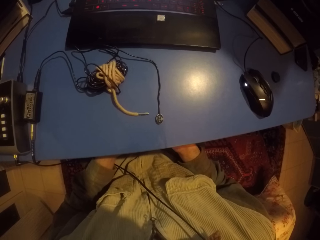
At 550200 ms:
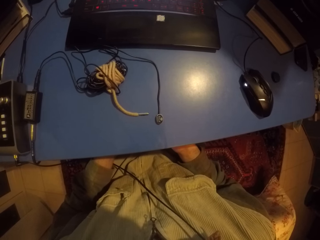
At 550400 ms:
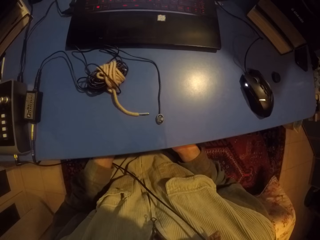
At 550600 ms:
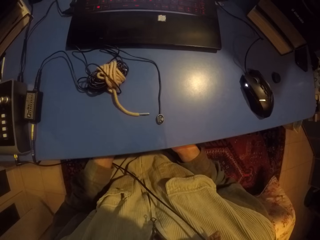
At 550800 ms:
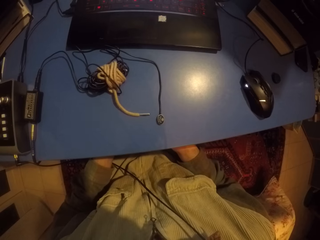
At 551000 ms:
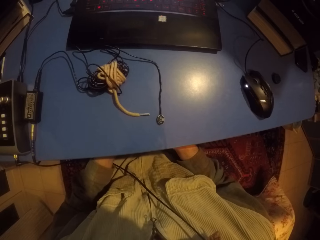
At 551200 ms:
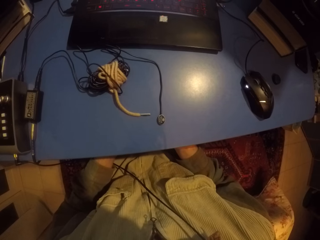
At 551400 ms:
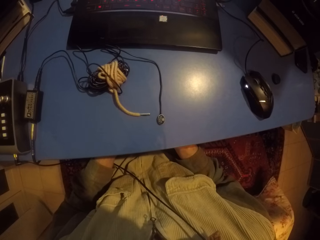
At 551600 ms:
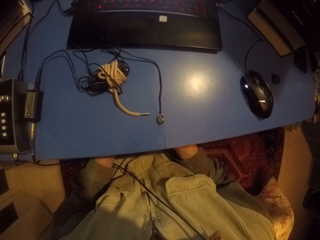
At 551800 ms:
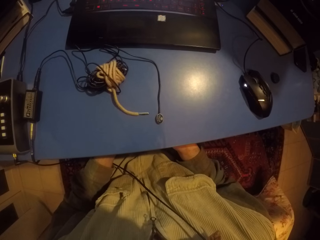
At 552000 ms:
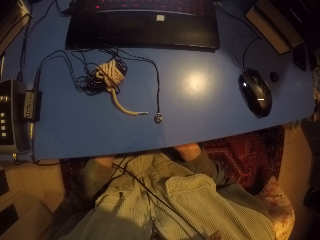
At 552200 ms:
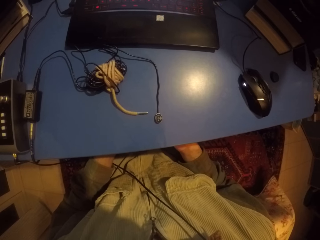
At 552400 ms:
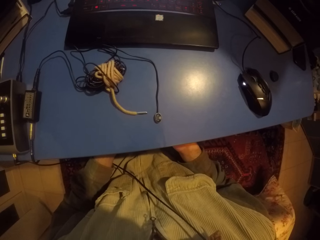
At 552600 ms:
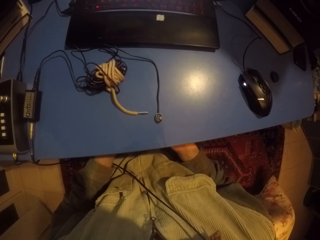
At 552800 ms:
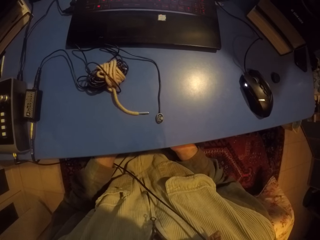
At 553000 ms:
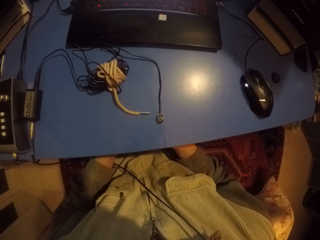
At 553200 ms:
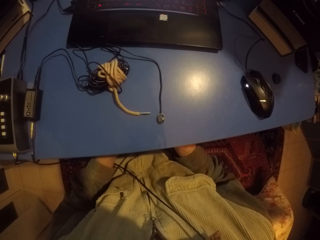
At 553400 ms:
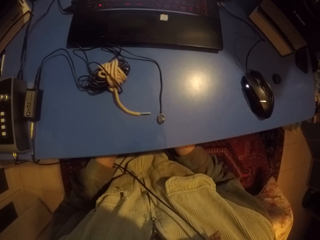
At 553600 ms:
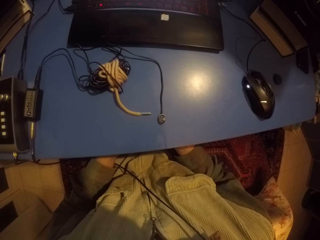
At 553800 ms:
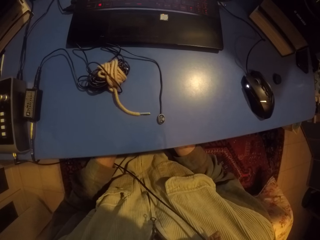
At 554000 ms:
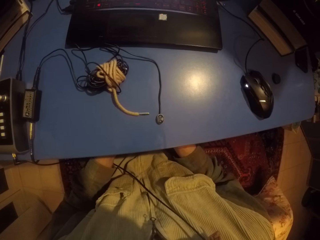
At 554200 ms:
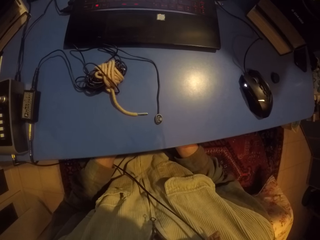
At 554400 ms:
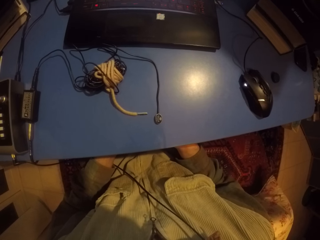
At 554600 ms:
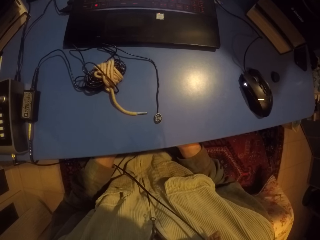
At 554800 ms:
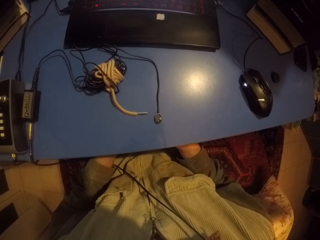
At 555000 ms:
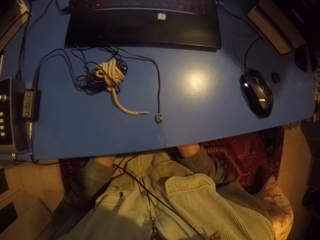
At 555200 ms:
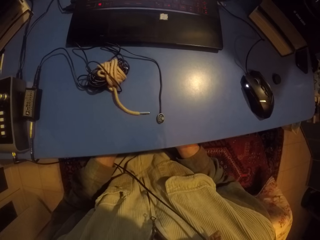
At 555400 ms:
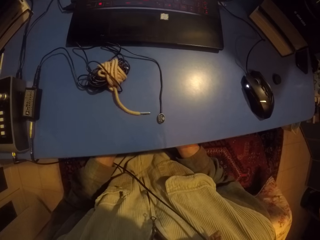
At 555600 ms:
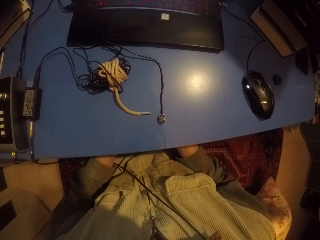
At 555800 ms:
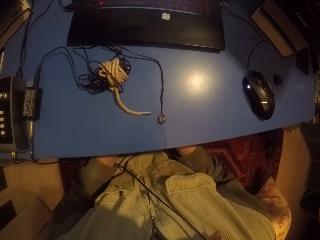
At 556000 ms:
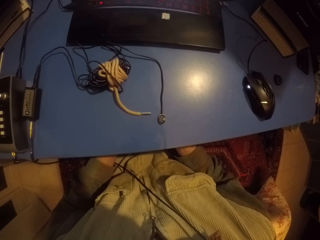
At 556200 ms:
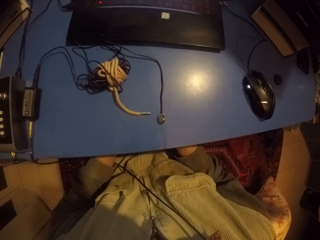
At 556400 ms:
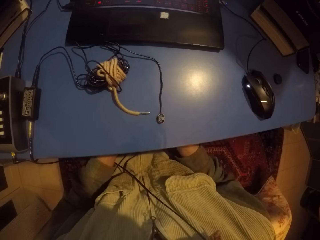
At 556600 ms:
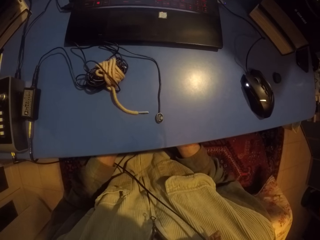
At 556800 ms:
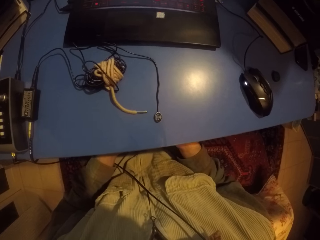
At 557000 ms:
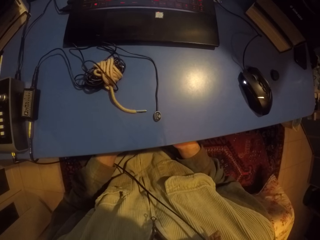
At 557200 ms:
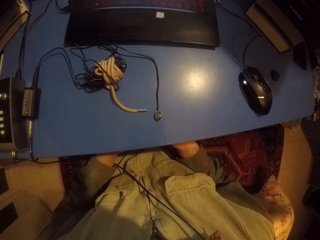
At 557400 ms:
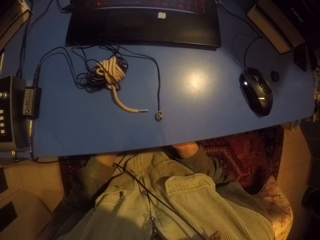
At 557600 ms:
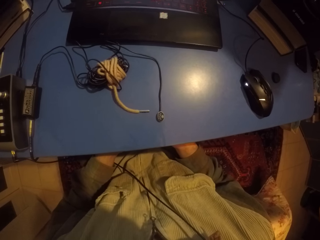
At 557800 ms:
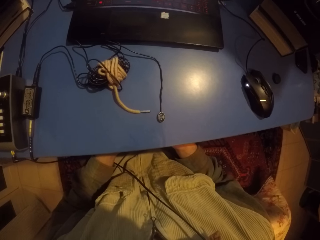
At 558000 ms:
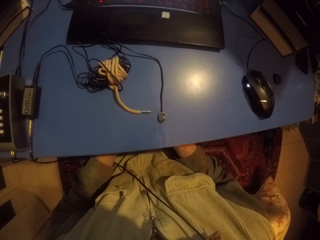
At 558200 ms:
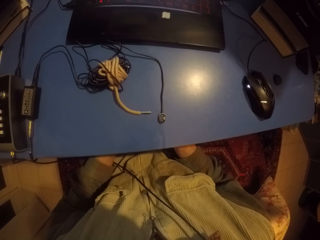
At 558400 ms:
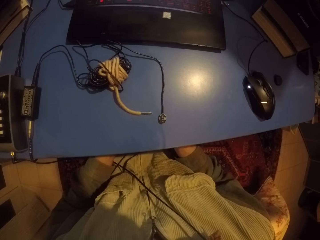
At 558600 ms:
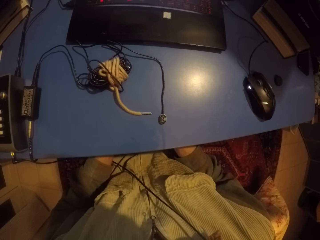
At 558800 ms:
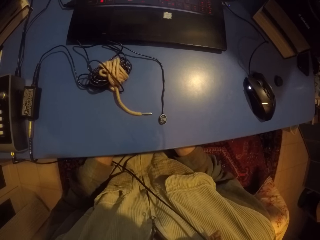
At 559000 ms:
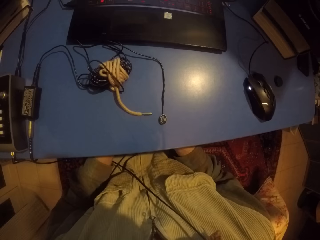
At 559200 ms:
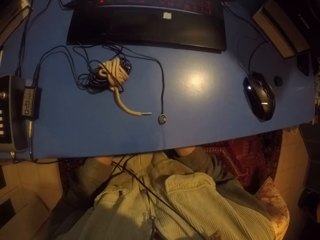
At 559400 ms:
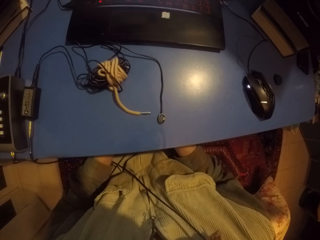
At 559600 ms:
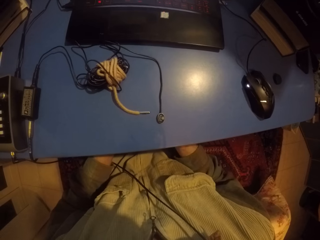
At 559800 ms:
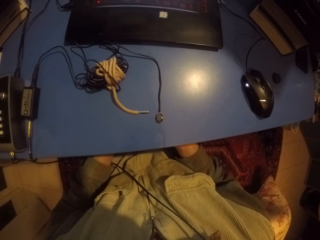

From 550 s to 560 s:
The camera wearer rolls something under the table.

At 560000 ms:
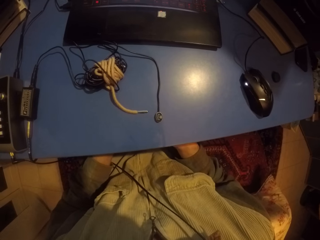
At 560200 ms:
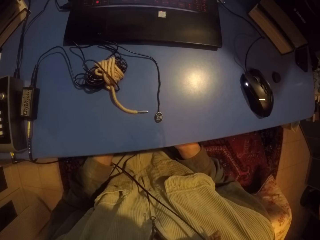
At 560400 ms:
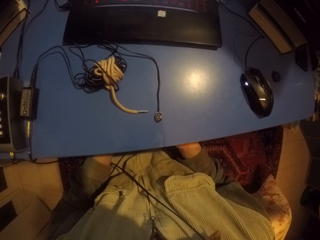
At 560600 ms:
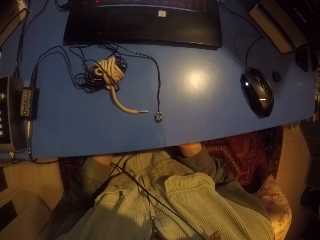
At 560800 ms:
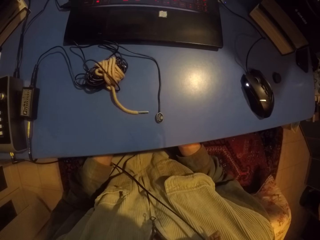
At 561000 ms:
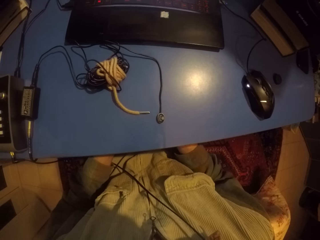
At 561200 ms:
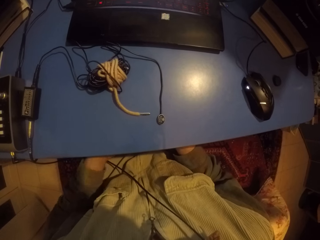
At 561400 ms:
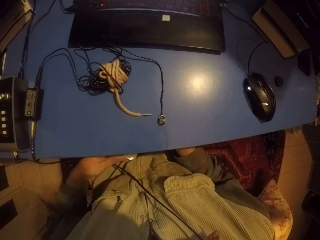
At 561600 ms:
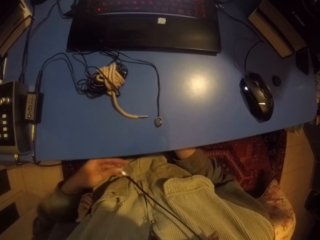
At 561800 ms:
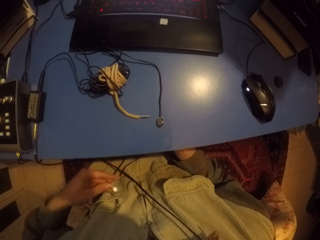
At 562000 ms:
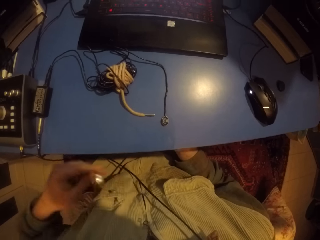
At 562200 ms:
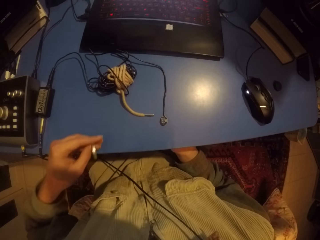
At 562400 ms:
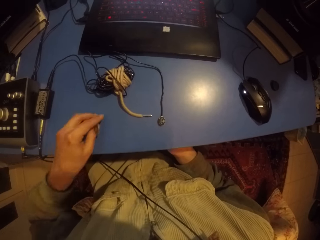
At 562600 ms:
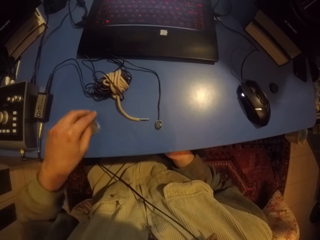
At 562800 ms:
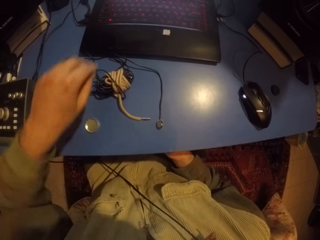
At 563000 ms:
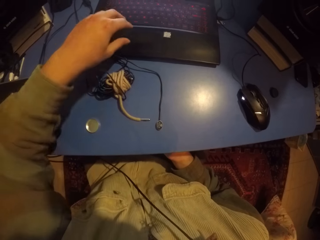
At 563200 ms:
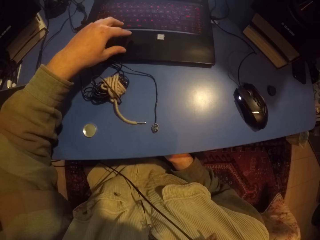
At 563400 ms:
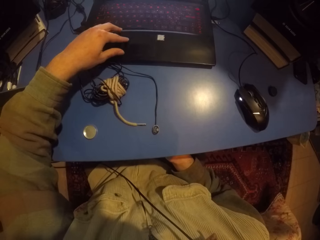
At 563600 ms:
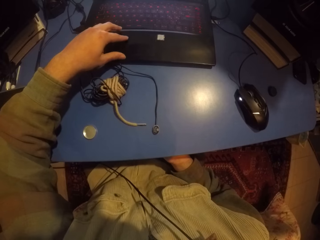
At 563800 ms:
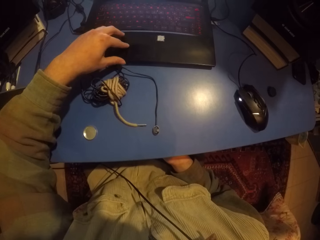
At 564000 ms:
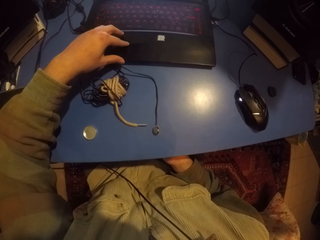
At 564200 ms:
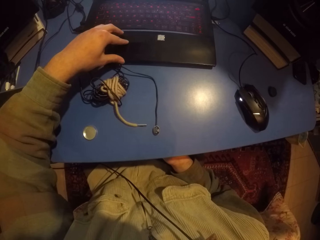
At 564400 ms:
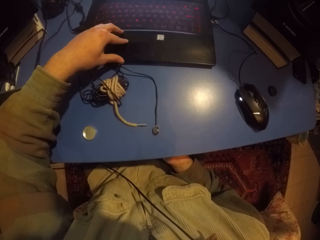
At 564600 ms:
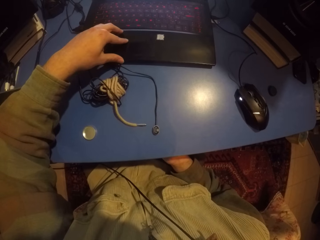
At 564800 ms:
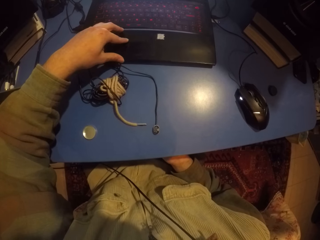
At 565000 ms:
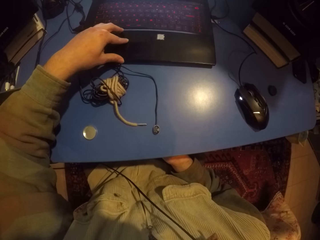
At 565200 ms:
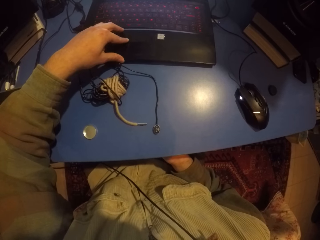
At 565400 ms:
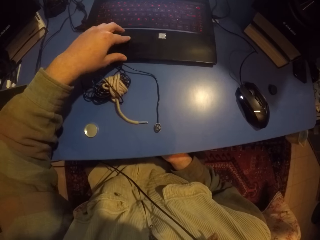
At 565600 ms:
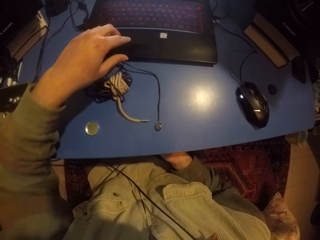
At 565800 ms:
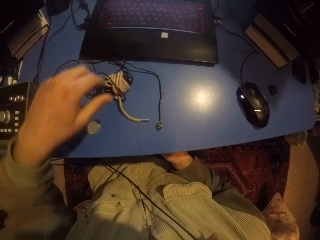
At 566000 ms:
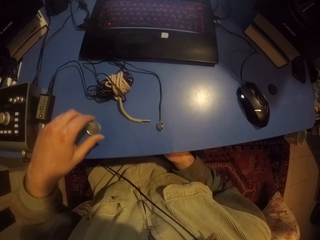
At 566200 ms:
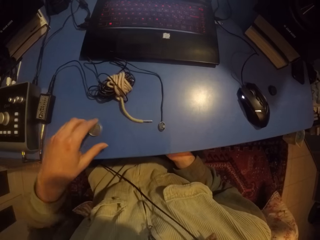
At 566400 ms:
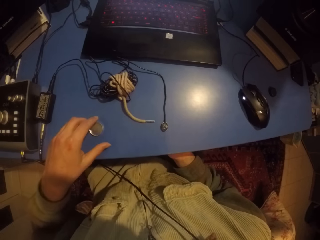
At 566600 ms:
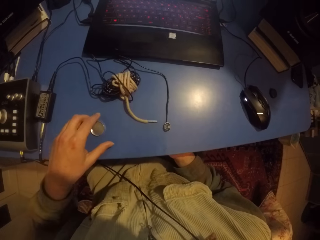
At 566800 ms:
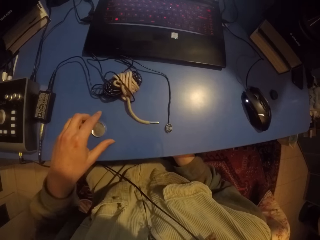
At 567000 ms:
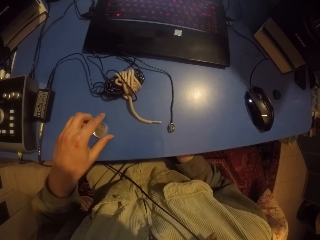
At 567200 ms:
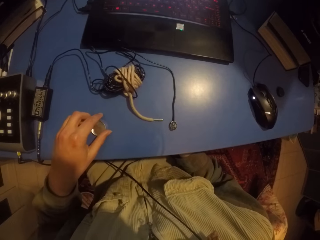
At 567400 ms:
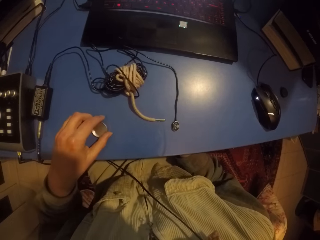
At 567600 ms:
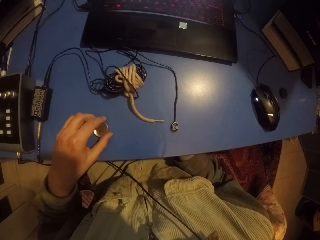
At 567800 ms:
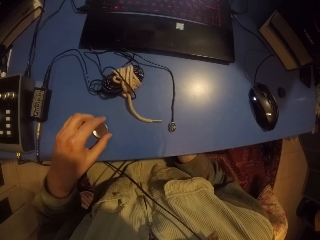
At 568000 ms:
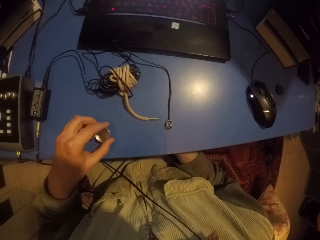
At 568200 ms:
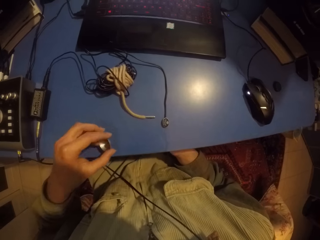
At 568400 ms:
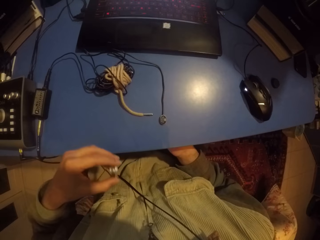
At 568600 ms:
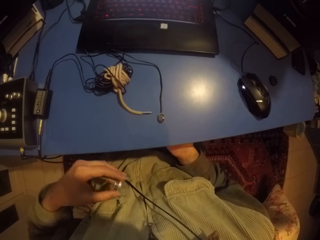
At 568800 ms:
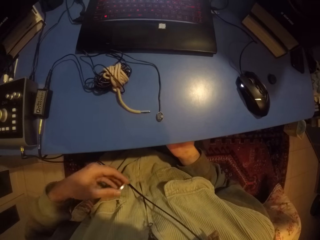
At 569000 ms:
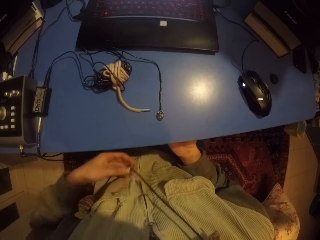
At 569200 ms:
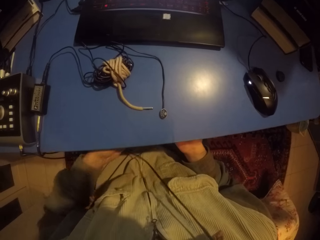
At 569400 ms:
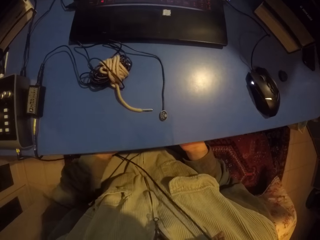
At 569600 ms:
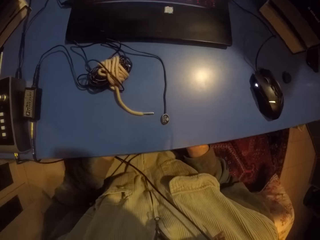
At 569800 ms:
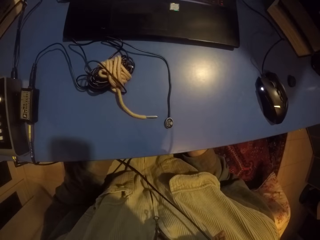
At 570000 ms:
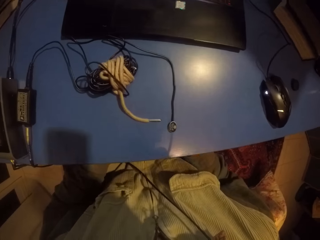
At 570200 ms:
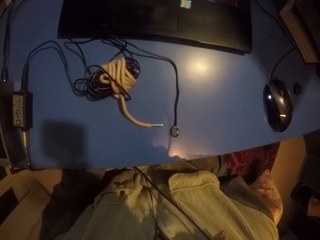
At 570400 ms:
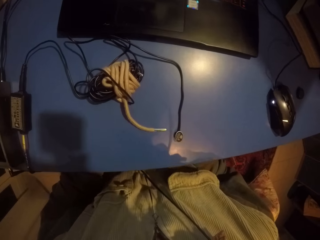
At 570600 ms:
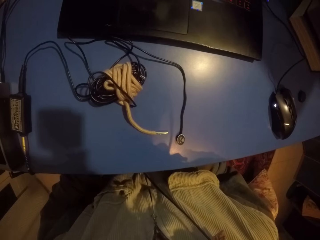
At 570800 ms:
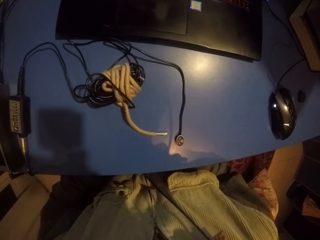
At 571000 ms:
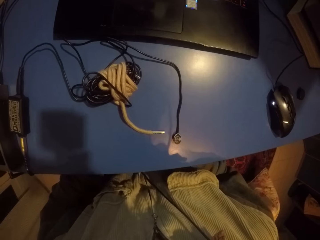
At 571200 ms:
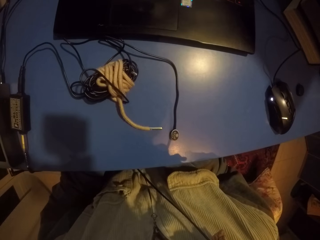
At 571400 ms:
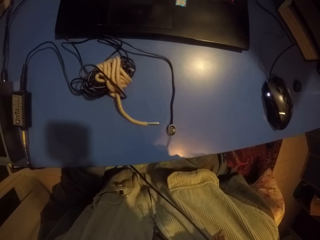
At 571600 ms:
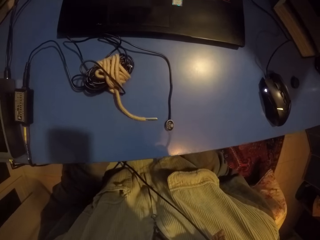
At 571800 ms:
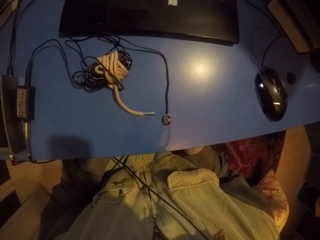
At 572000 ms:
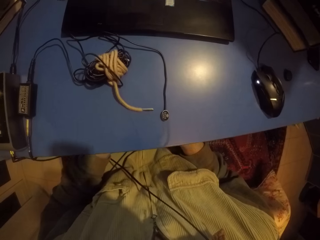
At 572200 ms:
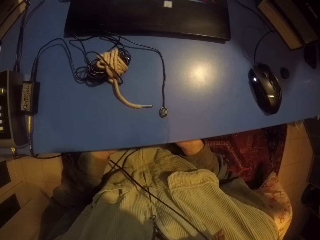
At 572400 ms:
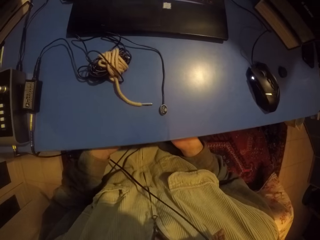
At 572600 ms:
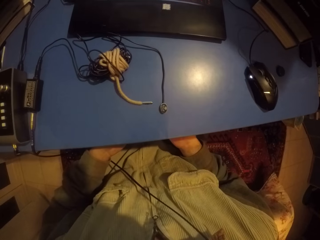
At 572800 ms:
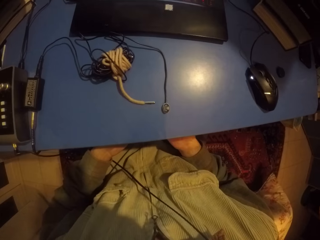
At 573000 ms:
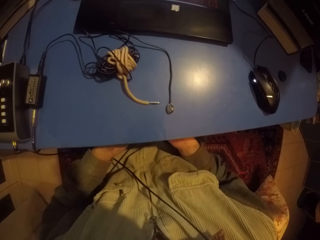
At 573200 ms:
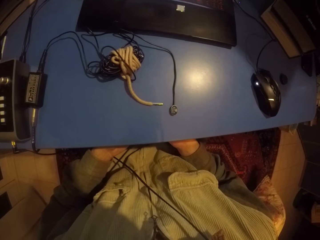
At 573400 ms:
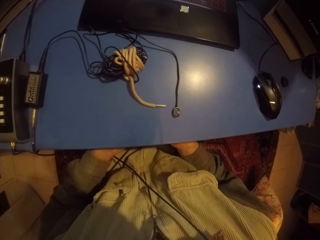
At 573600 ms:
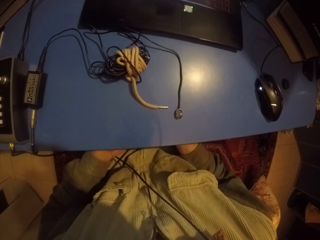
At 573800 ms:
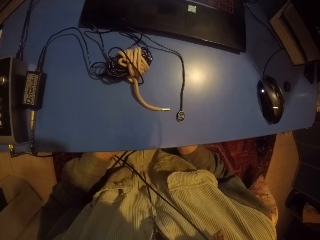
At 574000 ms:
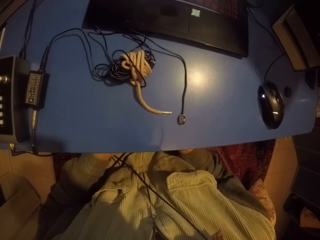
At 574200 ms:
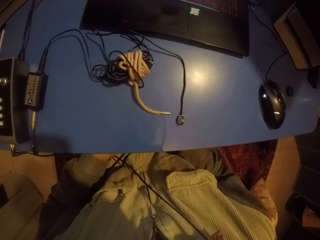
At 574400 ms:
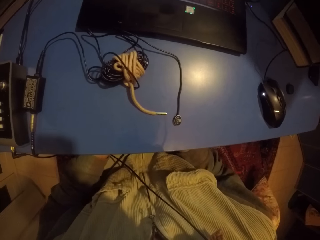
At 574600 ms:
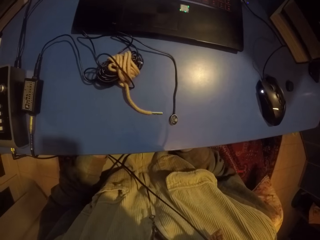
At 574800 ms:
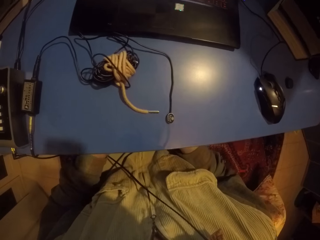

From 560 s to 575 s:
The camera wearer drops the lid. They place the bottle top on the table. They use the laptop, touch the laptop with the left hand, and stop using the laptop. They pick up the bottle top on the table. They look at the table.
